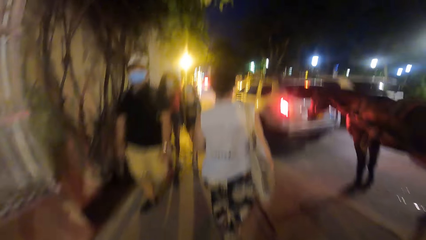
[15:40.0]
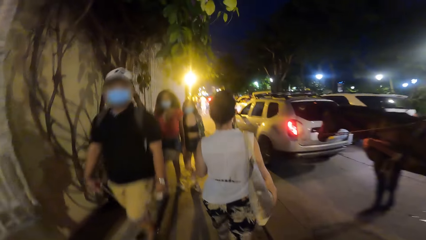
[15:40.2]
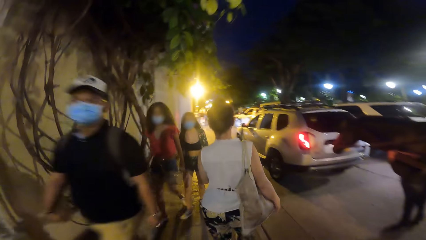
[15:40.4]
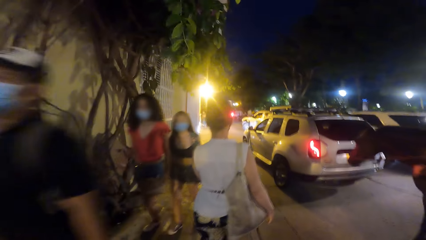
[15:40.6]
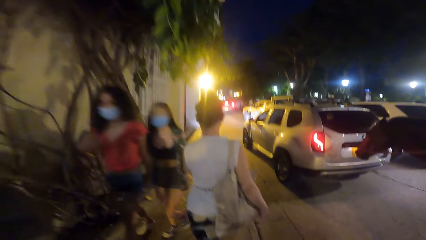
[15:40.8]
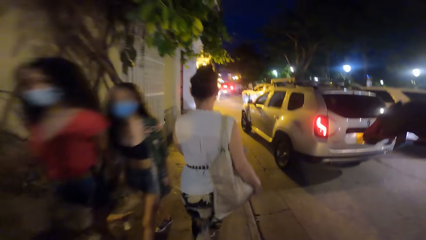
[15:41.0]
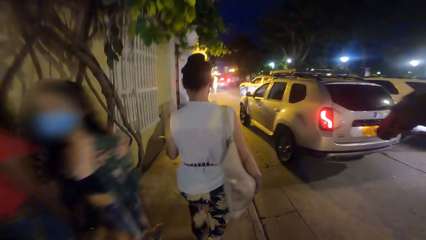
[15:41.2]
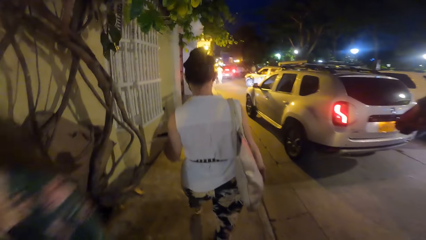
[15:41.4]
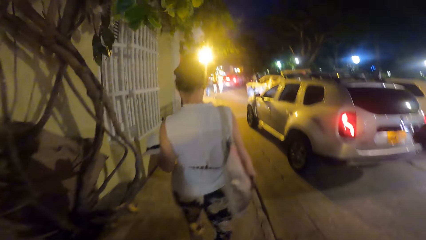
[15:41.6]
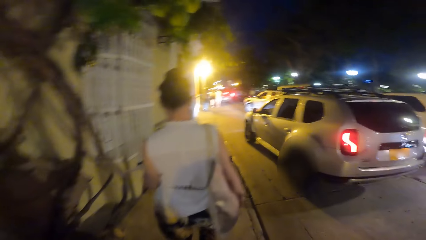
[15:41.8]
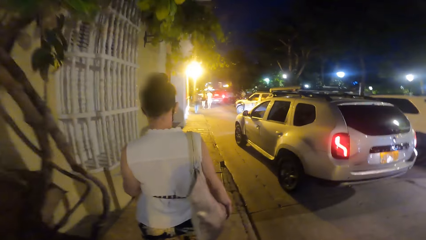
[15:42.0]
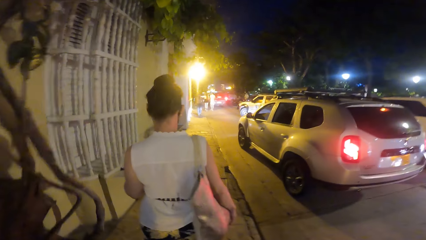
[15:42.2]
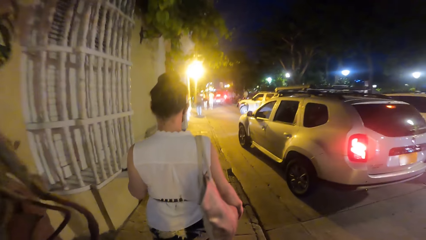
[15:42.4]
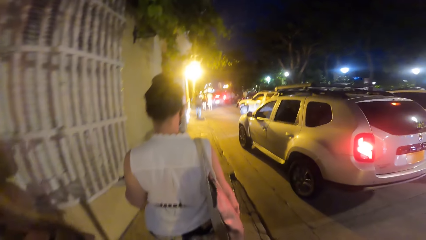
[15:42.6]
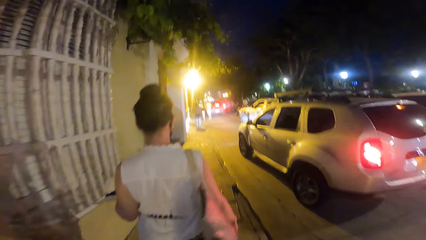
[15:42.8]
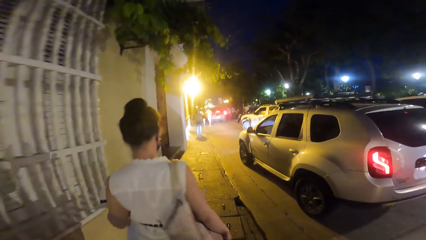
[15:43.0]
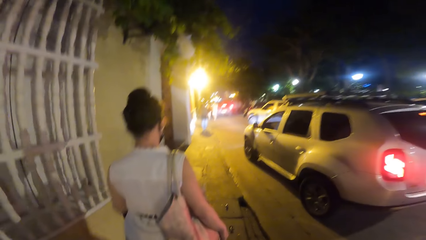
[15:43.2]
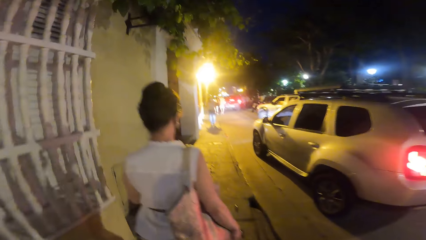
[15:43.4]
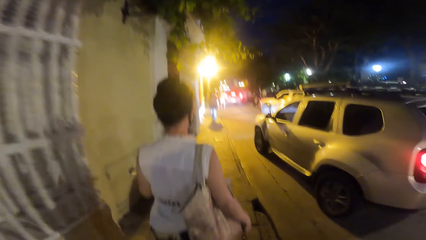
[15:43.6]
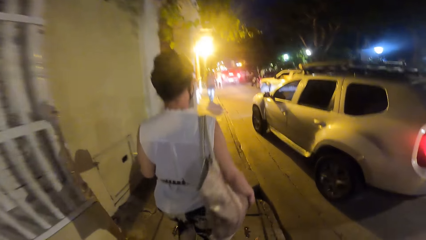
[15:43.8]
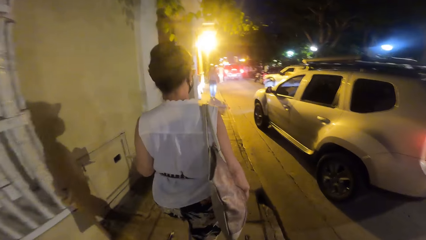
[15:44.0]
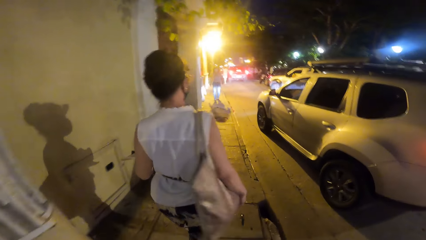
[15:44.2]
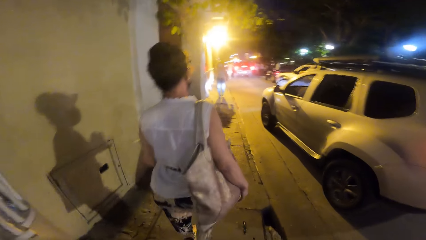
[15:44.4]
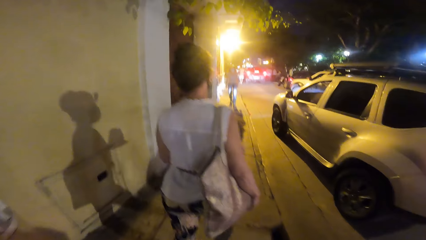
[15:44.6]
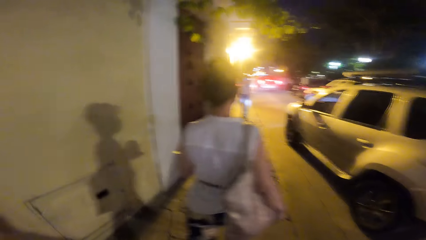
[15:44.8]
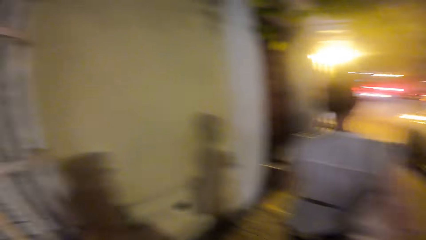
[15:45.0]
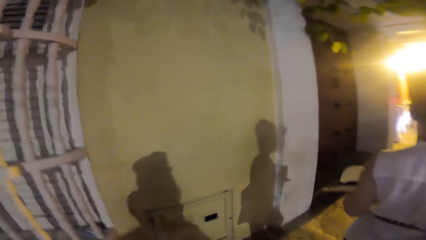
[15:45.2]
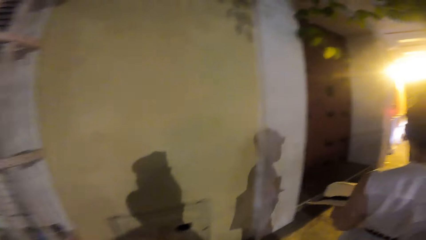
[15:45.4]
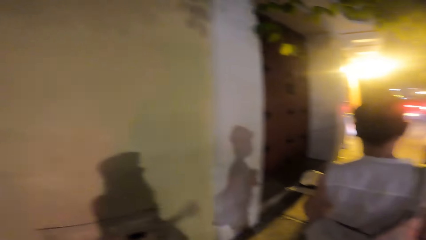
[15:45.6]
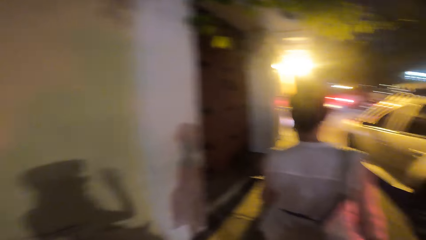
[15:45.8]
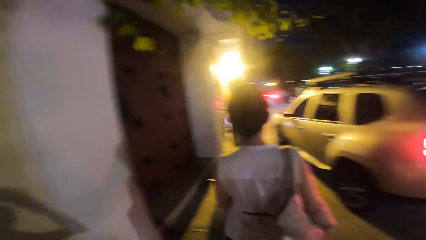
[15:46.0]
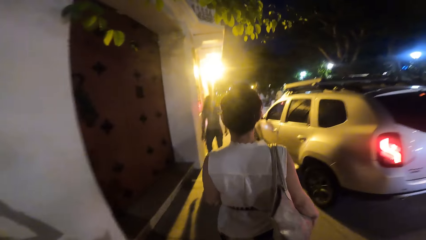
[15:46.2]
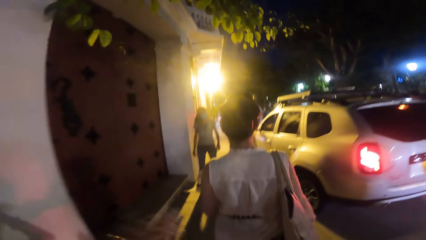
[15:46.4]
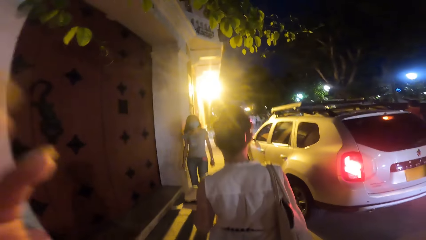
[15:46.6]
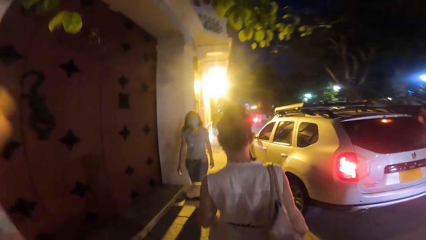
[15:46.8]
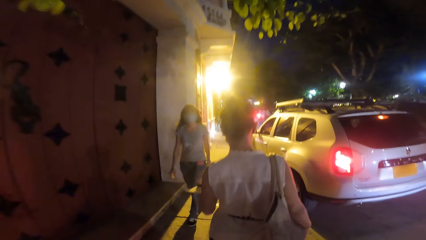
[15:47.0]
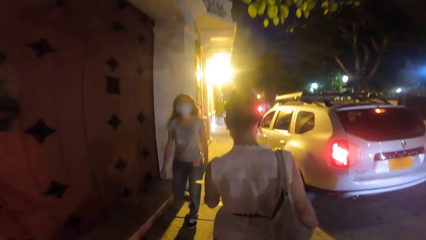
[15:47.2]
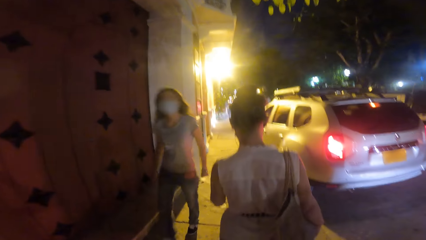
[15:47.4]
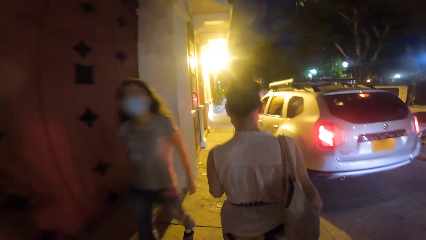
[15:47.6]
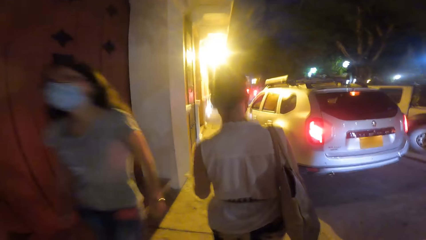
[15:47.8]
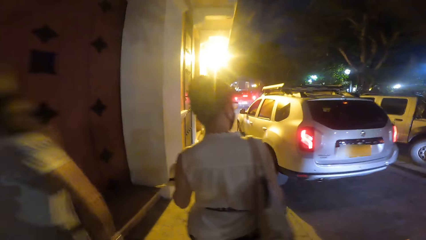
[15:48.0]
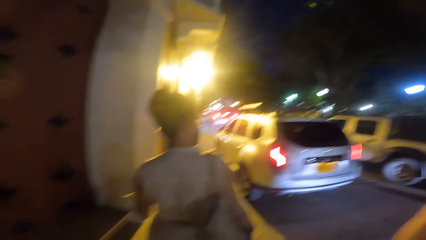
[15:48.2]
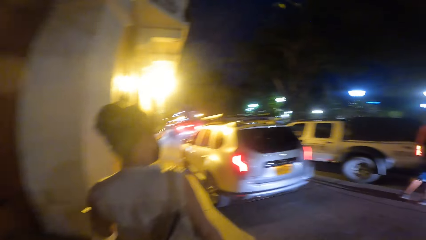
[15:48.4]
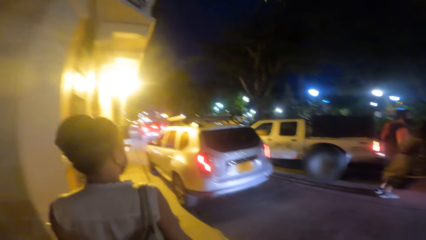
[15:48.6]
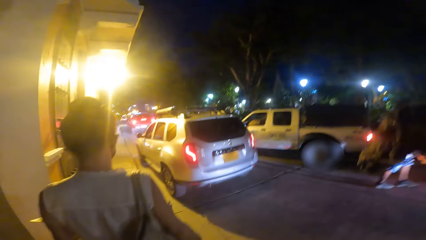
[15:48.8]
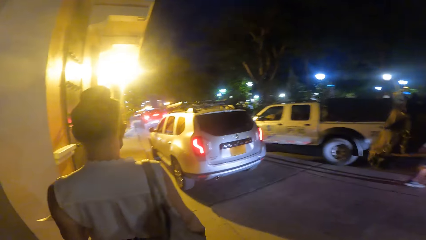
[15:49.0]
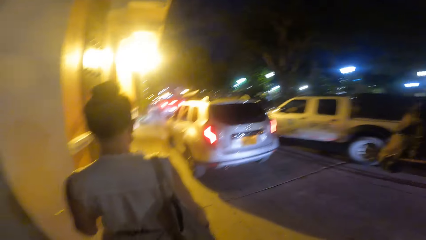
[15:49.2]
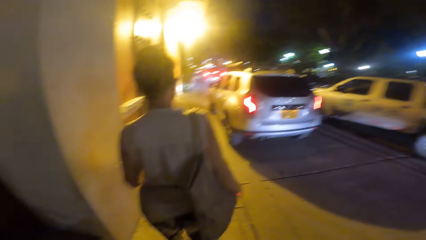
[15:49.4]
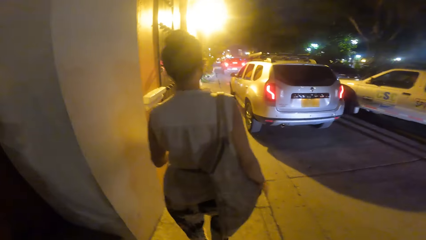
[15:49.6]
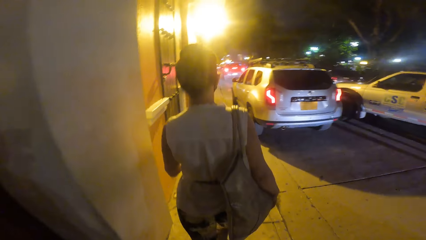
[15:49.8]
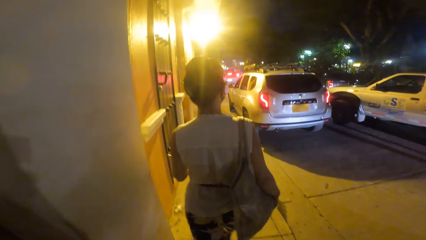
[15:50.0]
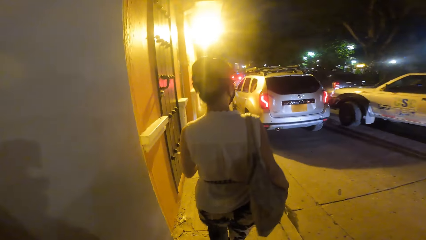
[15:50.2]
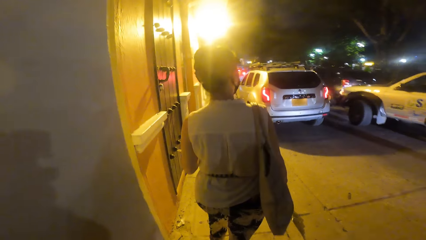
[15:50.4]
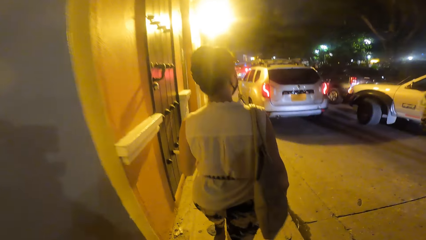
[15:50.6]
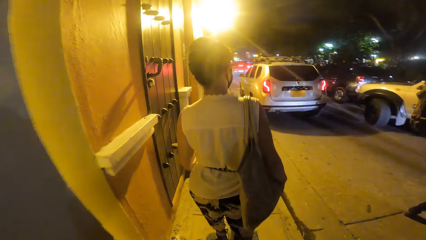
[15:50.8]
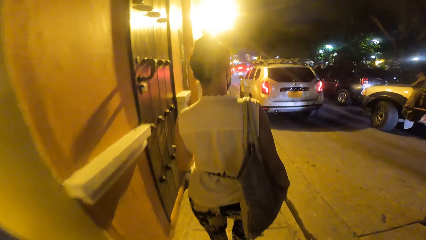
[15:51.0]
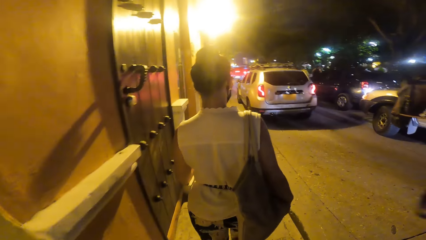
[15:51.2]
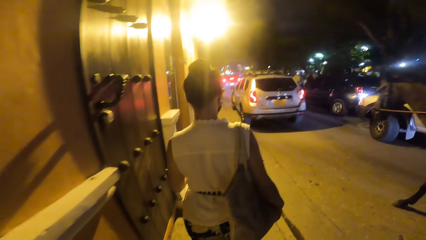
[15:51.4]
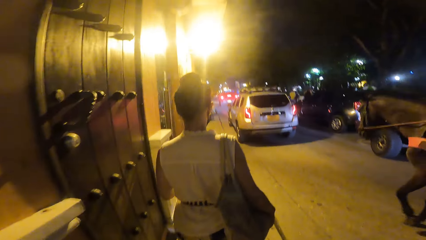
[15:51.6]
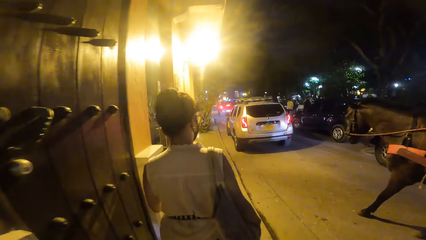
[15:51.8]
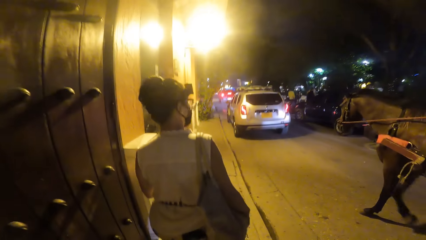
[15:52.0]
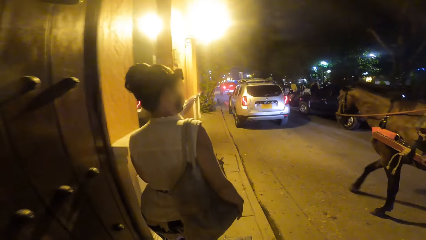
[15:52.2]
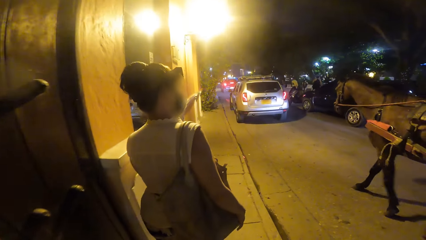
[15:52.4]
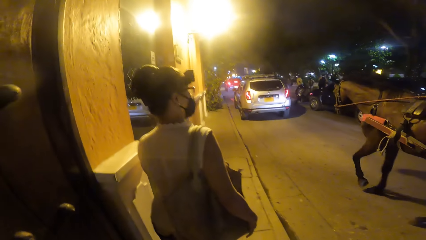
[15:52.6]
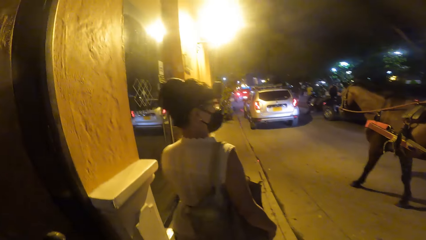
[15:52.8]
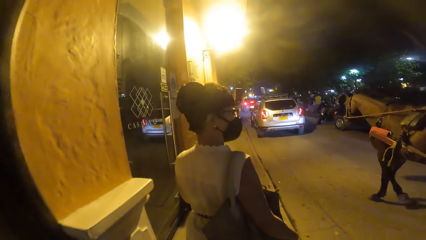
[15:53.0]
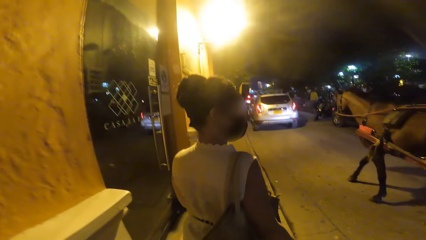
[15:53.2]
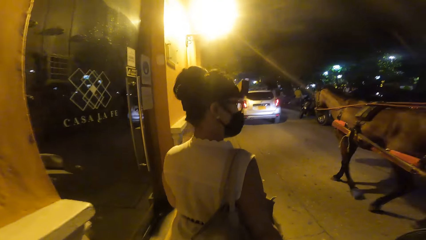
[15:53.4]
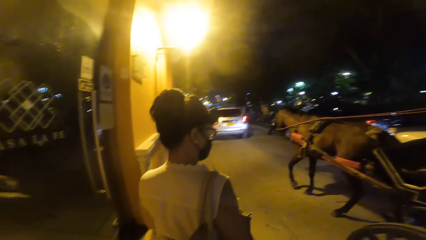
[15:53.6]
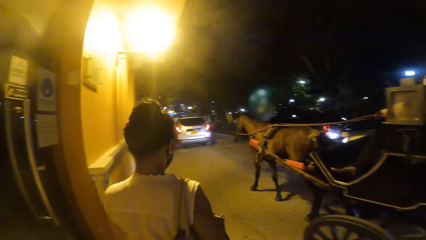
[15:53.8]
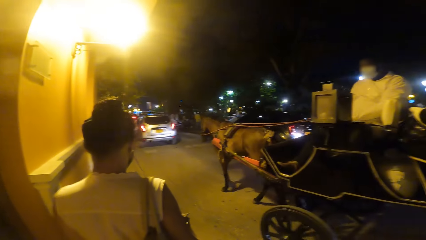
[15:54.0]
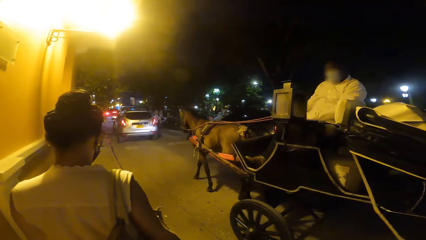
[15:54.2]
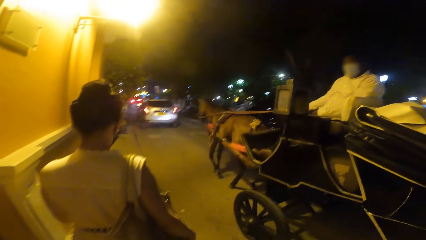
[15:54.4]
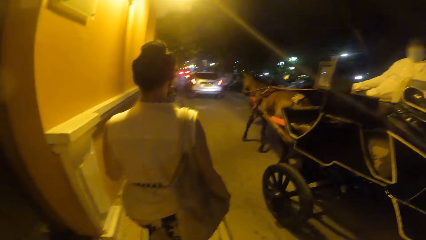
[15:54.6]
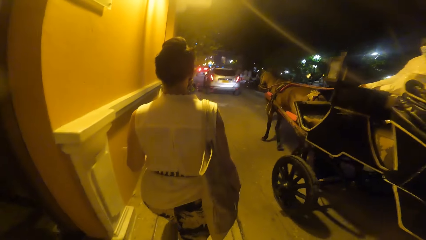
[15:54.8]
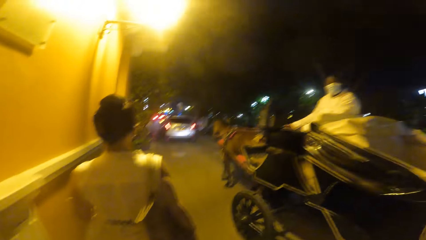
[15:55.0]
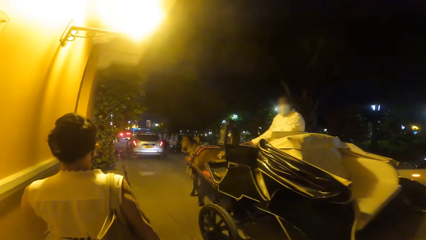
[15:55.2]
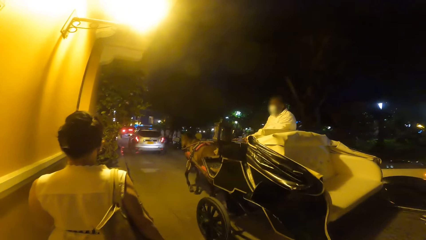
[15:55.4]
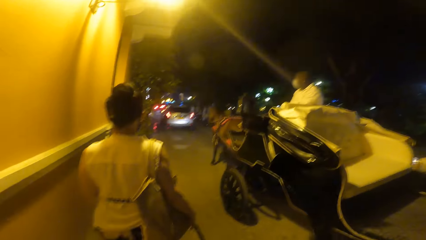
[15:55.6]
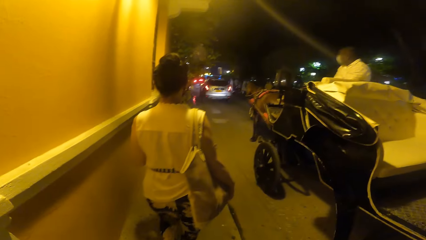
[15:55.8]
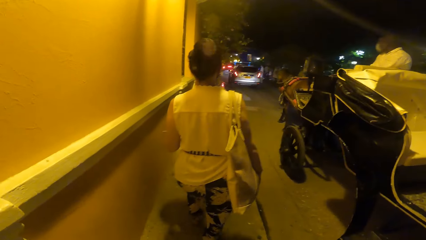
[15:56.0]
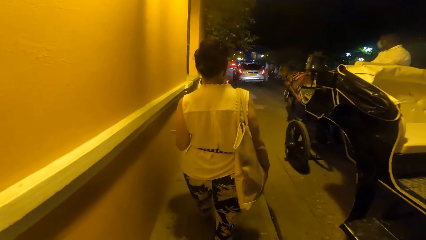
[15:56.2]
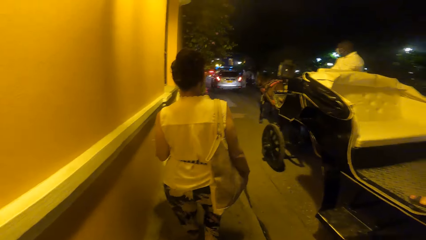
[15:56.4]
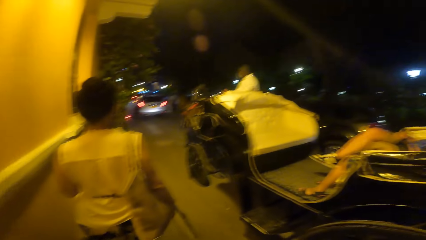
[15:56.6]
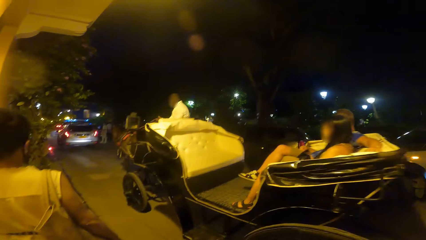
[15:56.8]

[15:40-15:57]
The camera wearer walks past the horse. The horse pulls a carriage past the camera wearer. The horse pulls the carriage past the woman.
